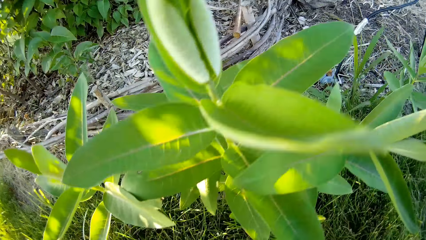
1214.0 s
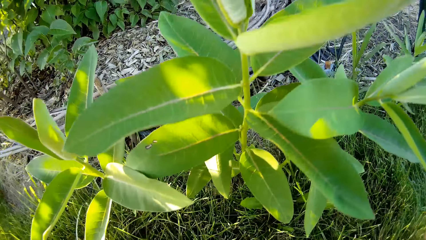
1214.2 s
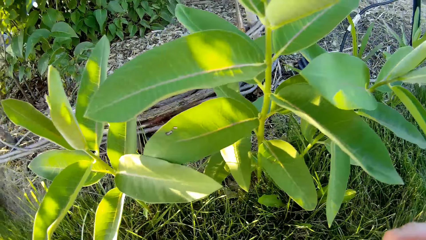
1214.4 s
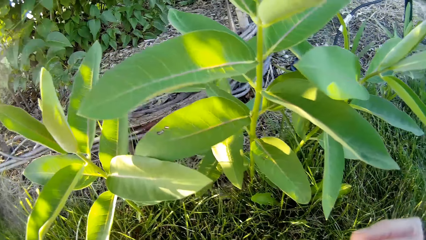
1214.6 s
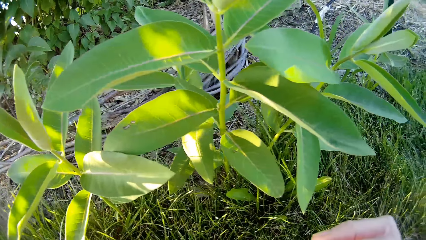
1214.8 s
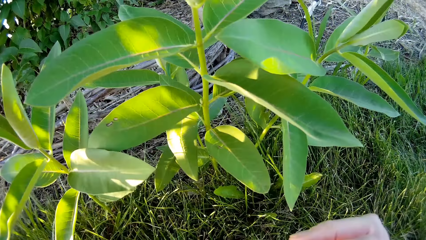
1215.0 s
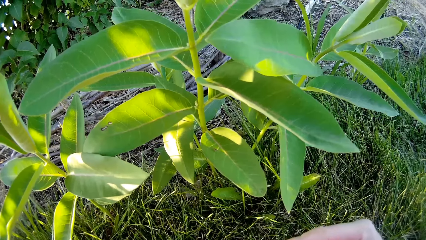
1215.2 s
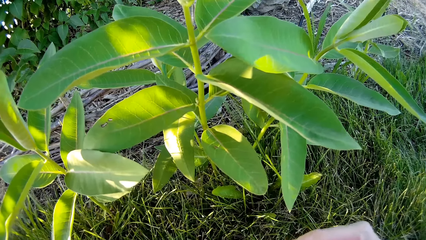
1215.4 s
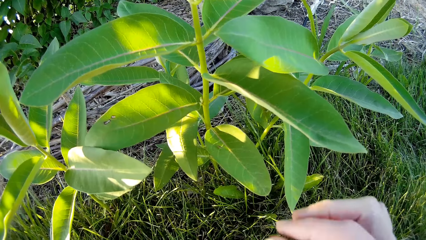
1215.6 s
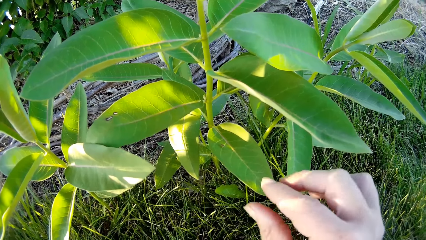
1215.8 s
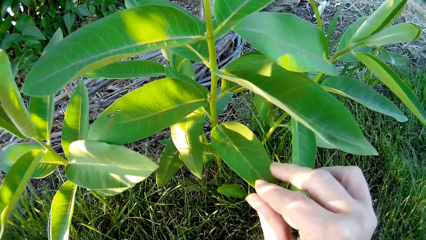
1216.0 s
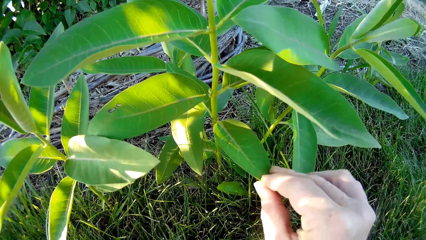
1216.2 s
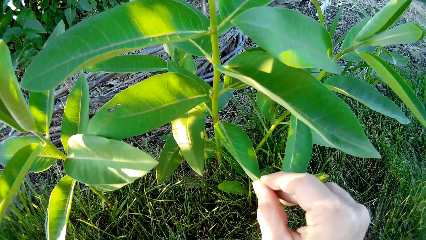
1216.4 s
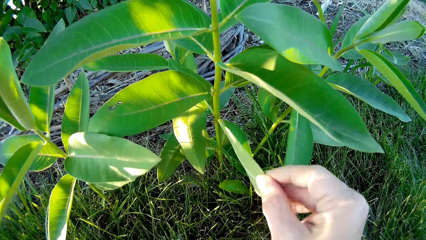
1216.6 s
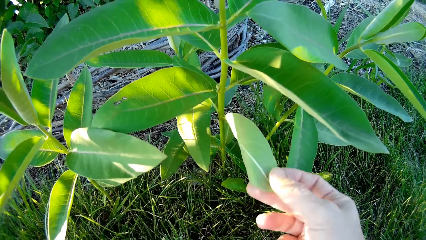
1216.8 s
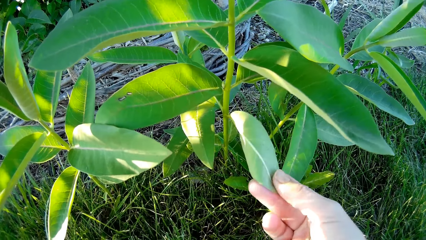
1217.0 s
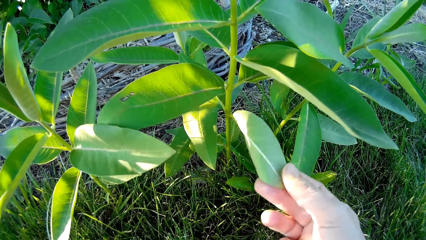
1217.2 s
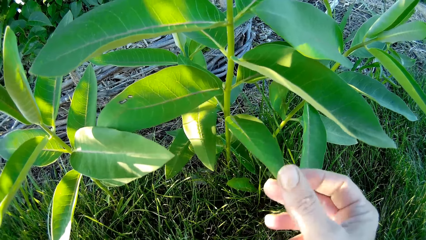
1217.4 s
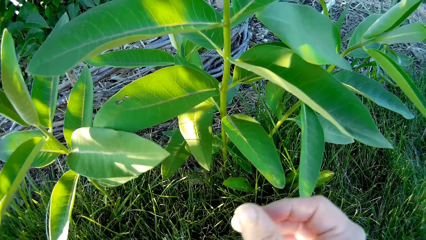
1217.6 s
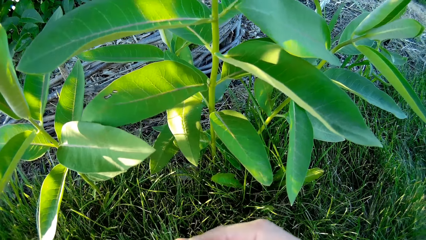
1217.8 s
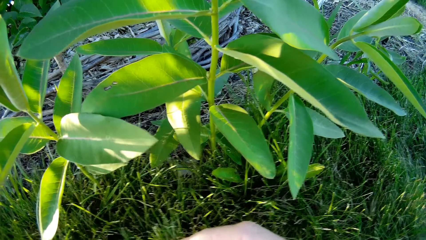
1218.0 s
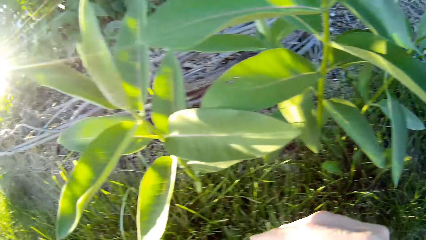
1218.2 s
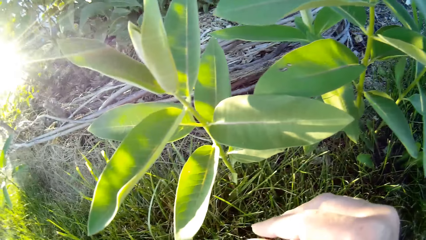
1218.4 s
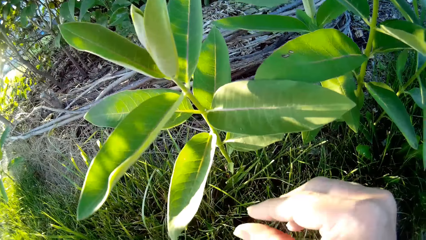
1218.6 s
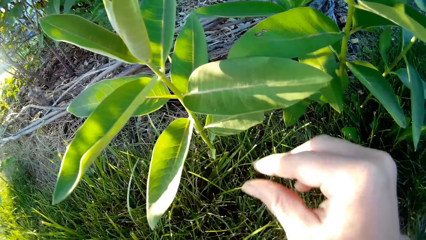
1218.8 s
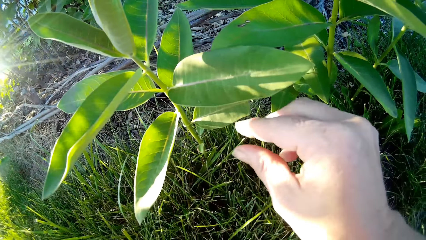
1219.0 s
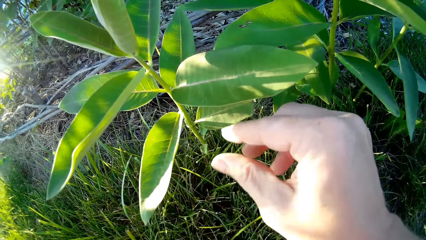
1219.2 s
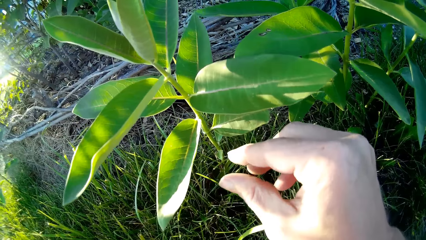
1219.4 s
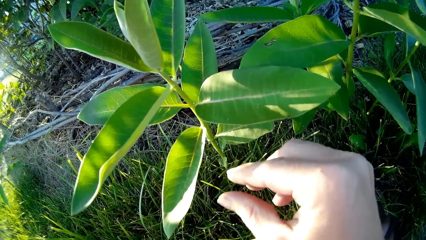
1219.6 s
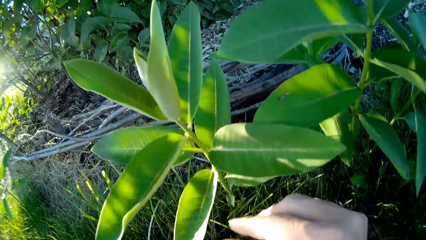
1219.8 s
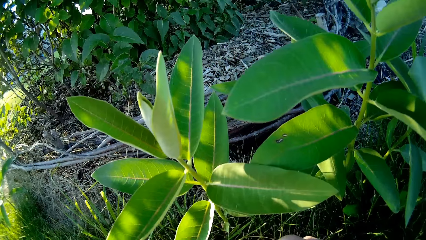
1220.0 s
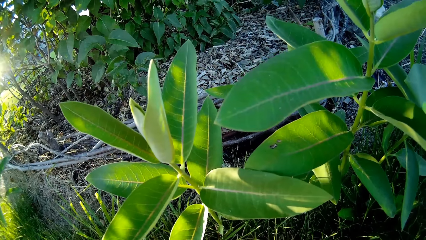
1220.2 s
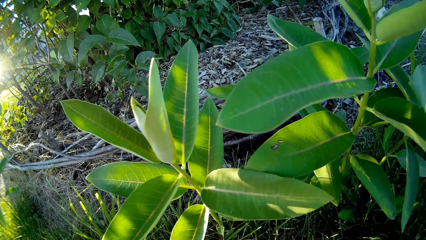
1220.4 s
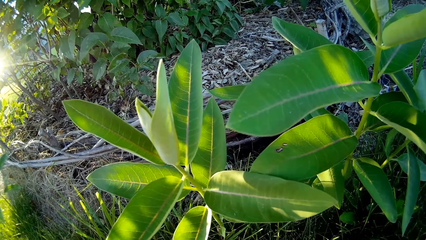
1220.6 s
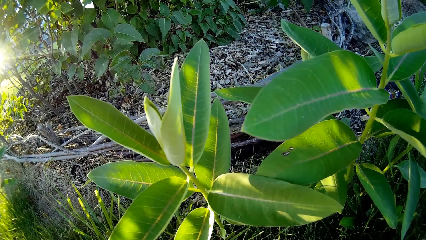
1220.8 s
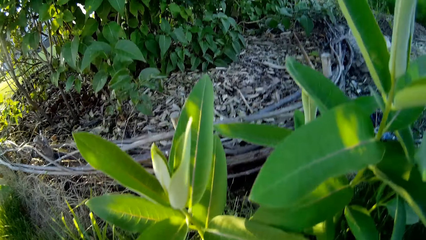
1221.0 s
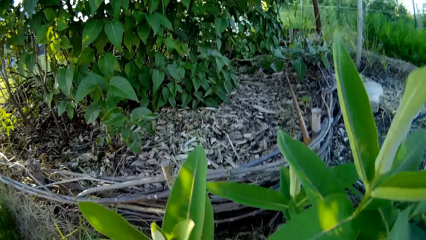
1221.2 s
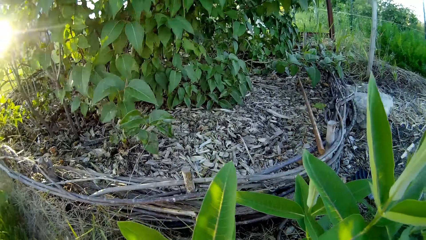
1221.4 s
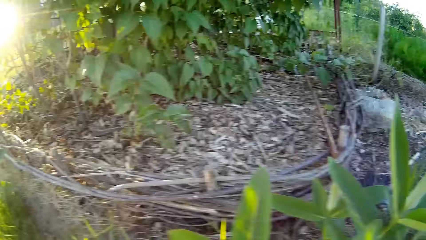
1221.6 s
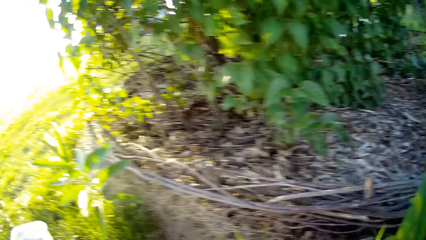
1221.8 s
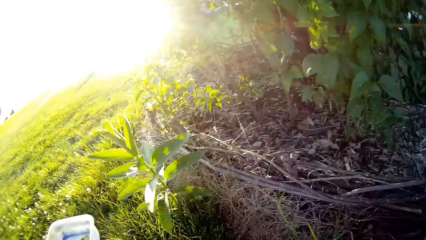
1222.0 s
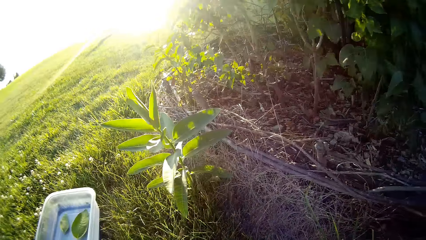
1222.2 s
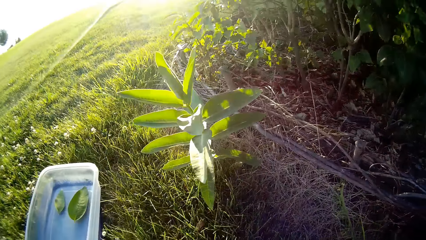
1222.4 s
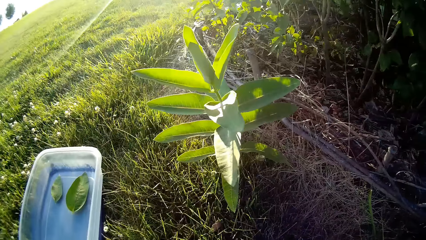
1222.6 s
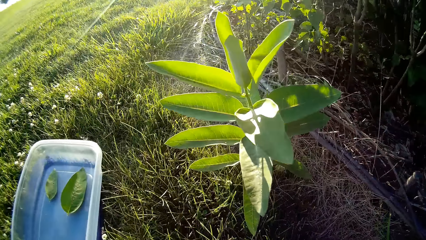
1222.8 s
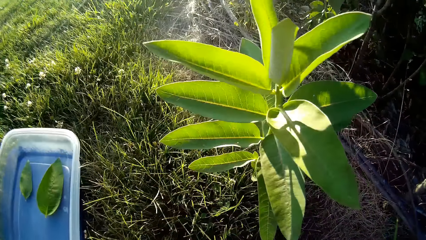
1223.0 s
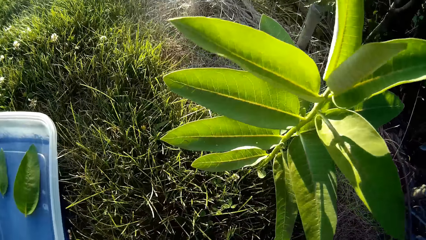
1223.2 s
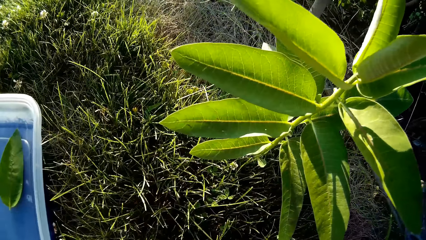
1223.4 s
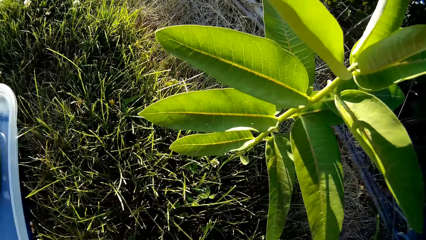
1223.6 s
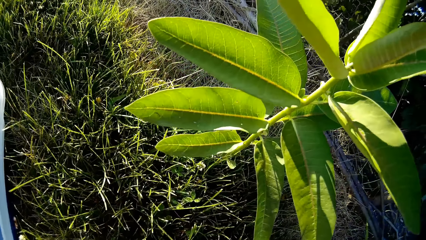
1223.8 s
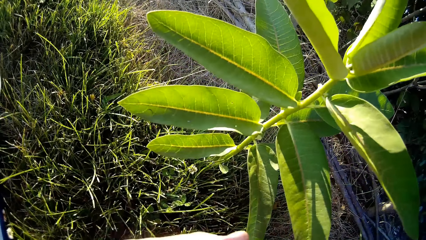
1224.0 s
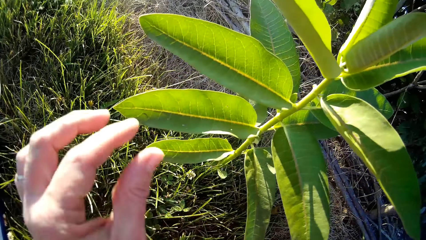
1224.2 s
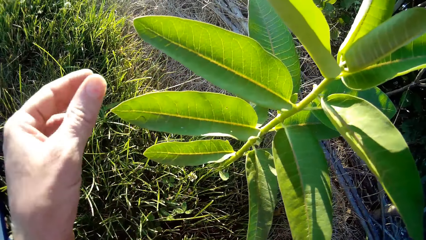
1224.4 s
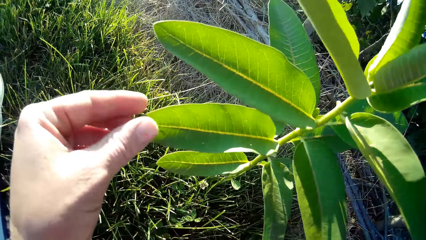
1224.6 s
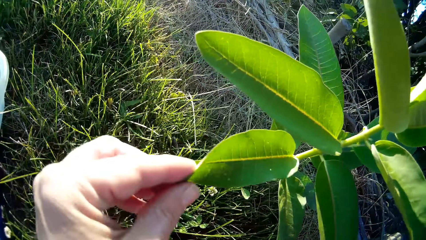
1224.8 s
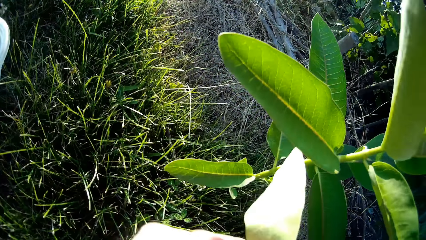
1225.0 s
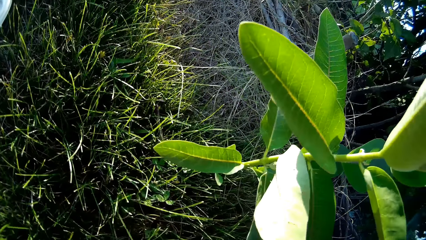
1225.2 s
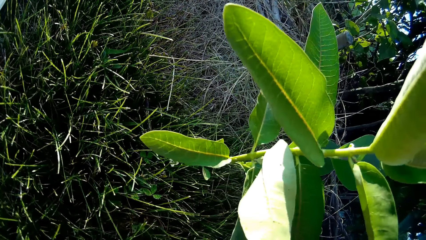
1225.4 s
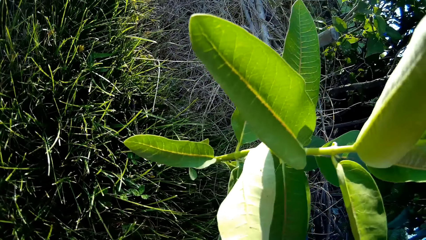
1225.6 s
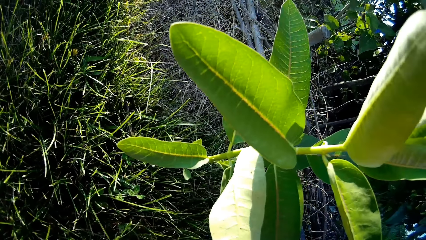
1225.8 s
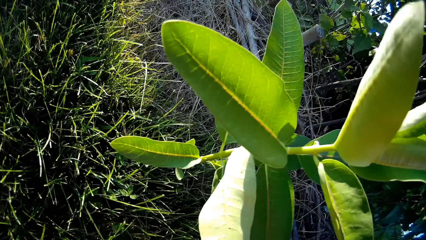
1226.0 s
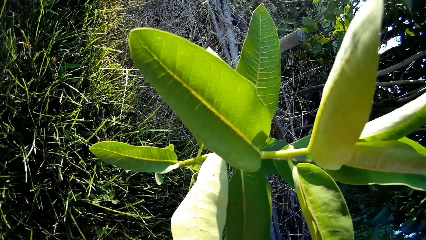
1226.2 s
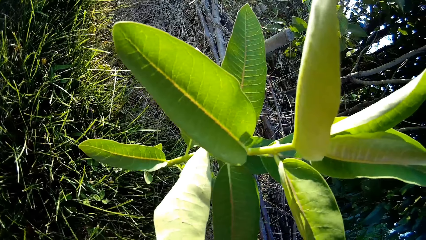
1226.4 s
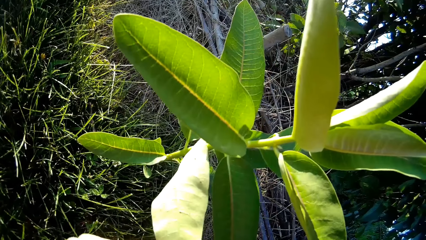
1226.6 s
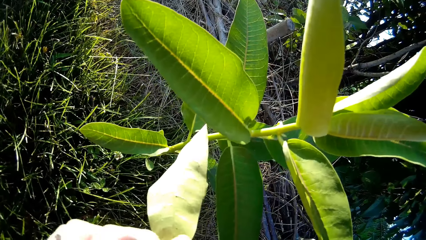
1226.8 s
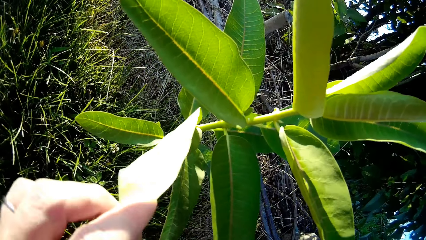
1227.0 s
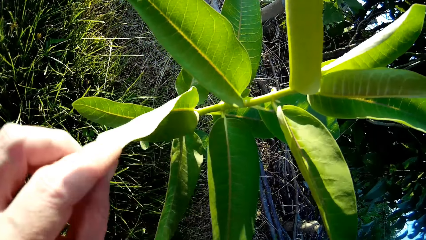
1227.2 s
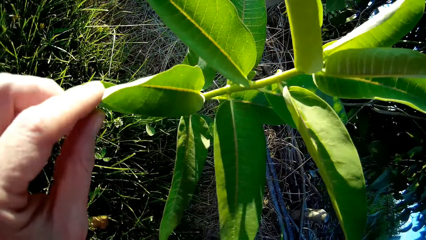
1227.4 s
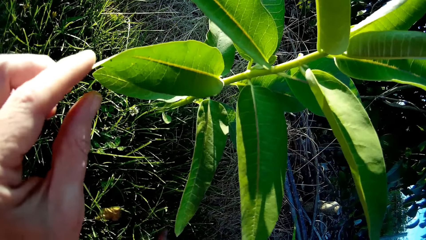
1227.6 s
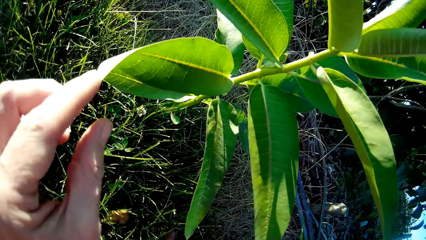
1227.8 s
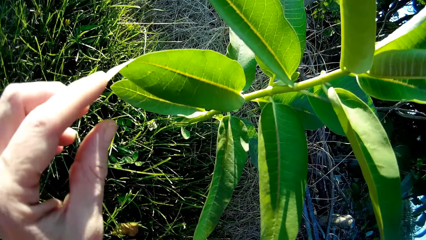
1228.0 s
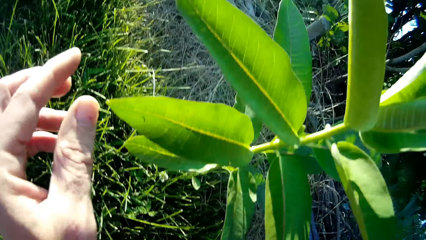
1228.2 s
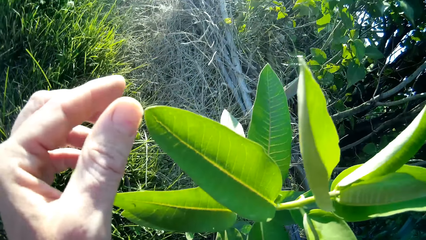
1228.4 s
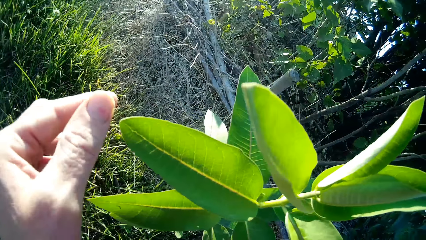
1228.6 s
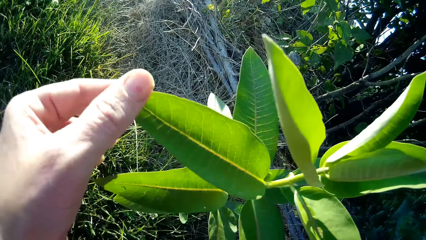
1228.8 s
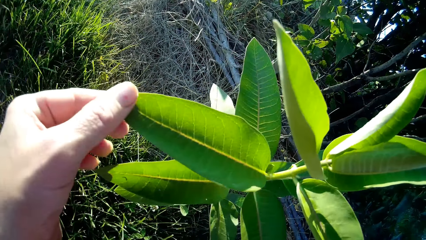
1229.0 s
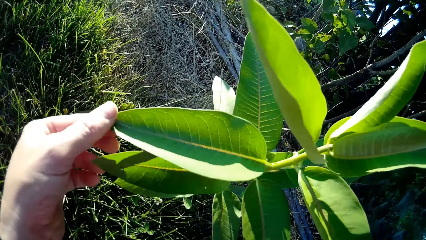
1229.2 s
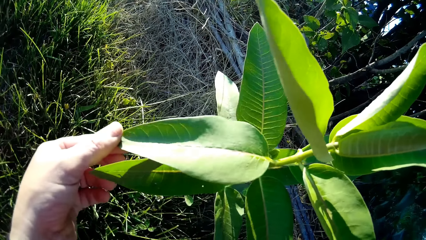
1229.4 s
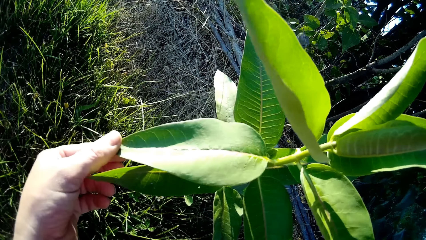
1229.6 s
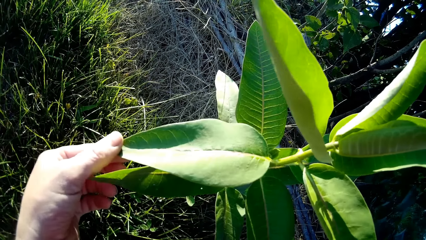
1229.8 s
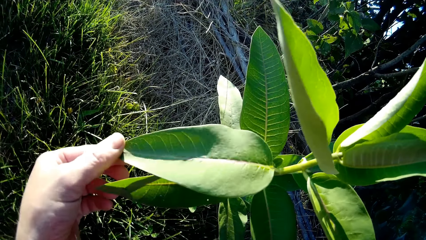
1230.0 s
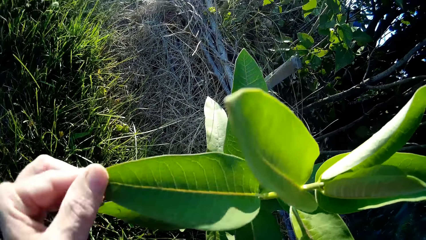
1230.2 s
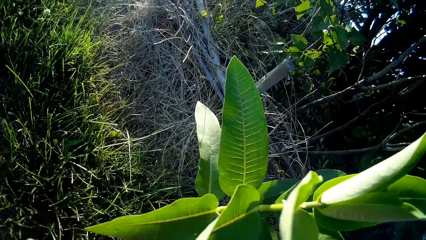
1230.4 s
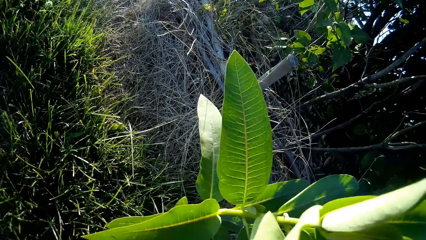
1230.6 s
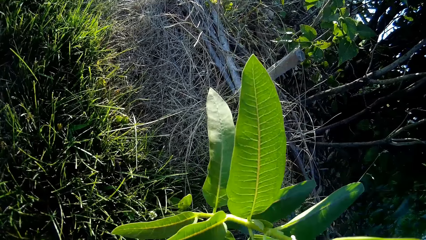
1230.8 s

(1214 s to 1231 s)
The camera wearer turns the leaf. They look around and walk around. They stare at the leaves and turn the leaf. They stare at the other leaf.
